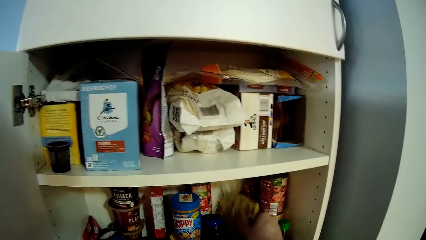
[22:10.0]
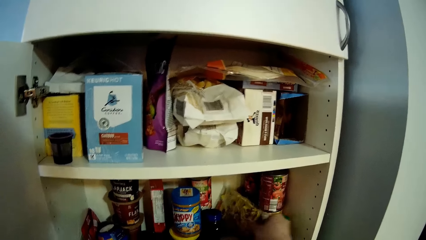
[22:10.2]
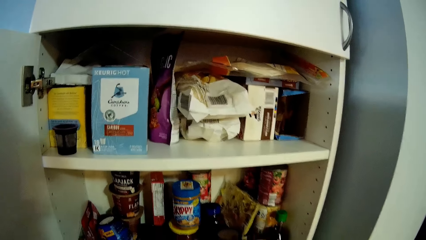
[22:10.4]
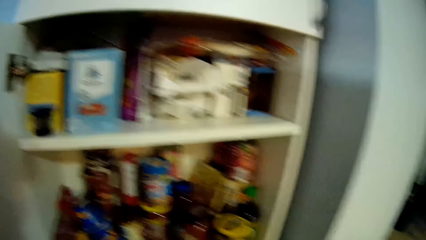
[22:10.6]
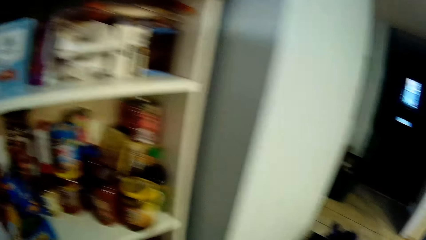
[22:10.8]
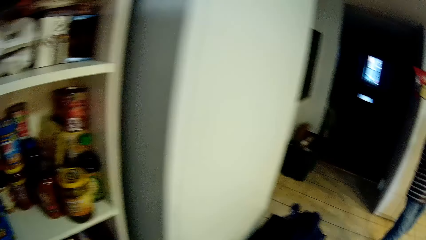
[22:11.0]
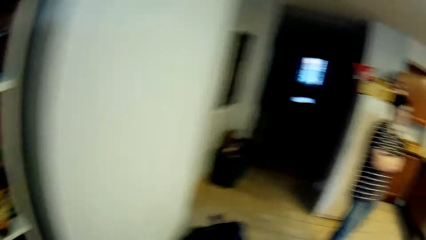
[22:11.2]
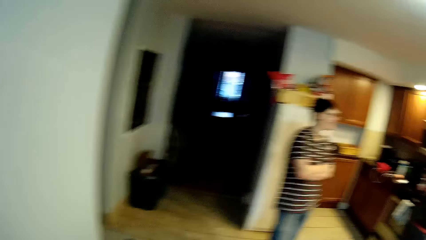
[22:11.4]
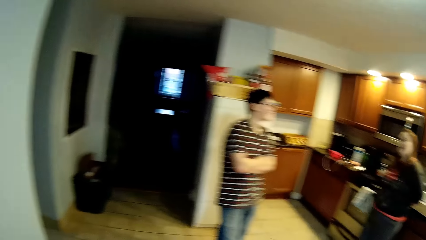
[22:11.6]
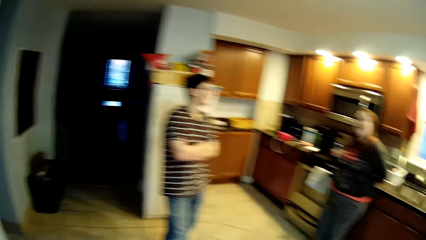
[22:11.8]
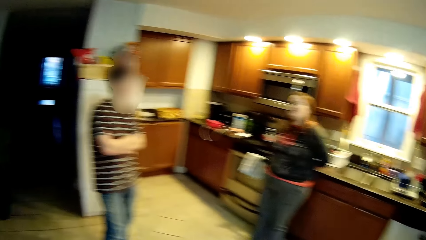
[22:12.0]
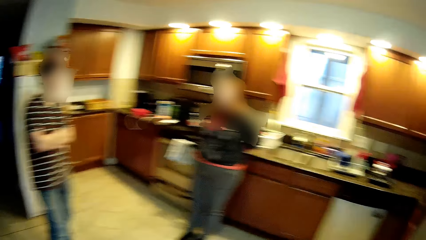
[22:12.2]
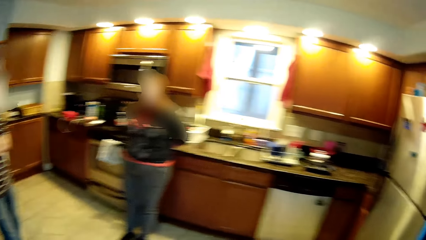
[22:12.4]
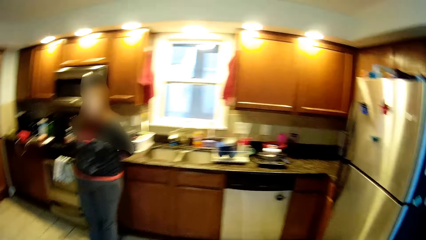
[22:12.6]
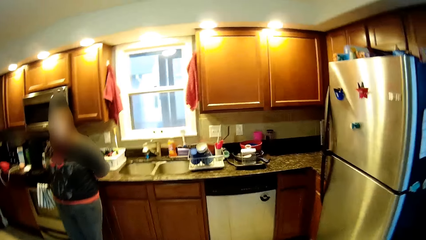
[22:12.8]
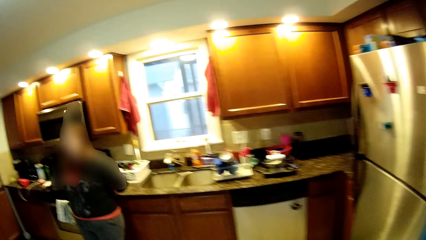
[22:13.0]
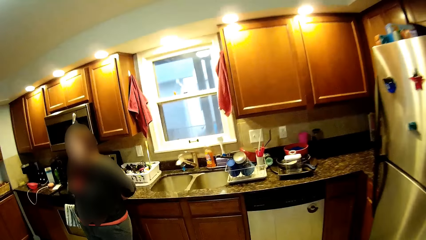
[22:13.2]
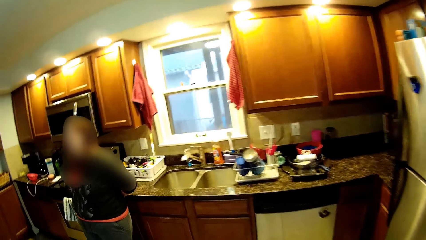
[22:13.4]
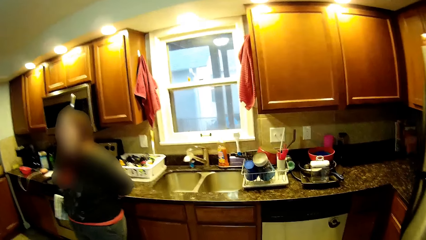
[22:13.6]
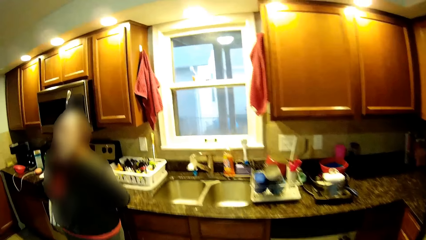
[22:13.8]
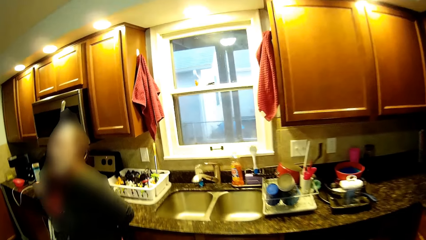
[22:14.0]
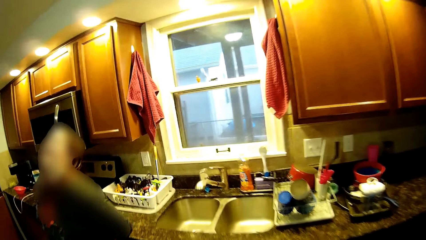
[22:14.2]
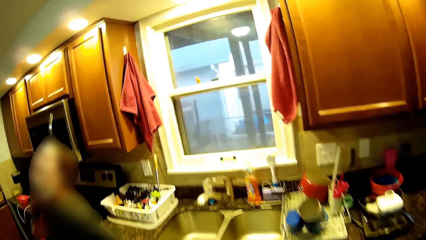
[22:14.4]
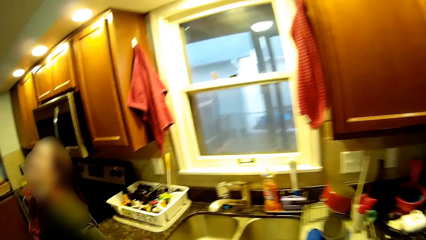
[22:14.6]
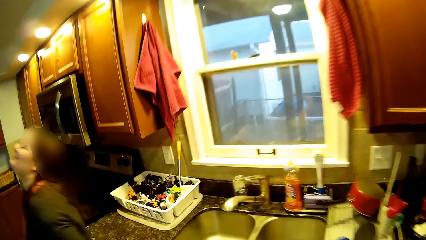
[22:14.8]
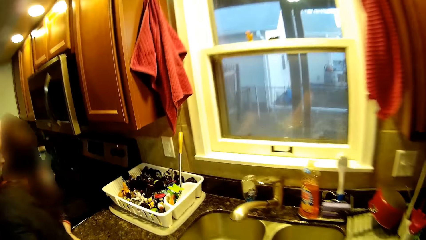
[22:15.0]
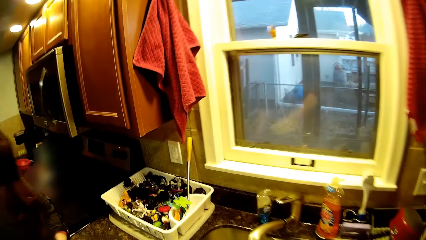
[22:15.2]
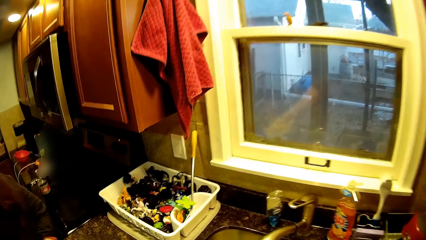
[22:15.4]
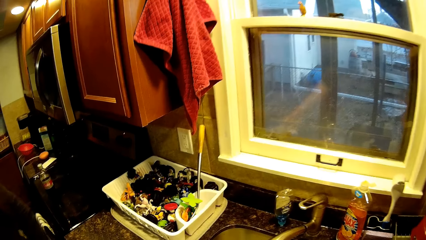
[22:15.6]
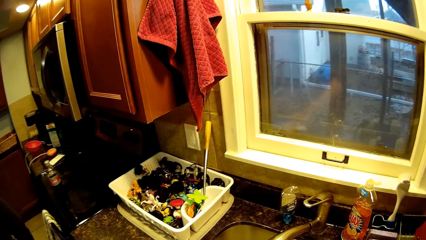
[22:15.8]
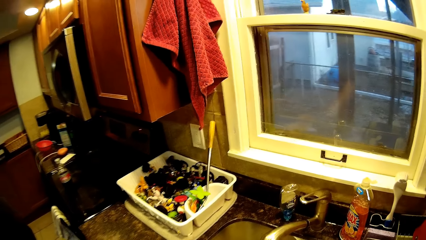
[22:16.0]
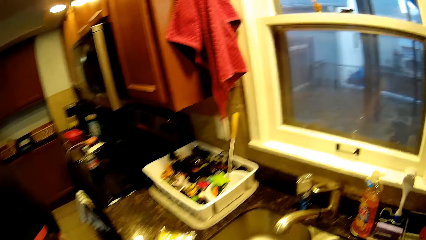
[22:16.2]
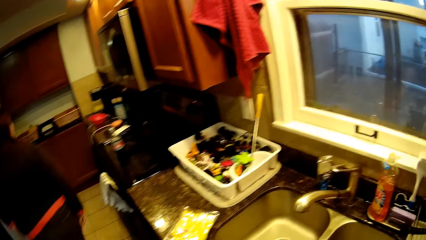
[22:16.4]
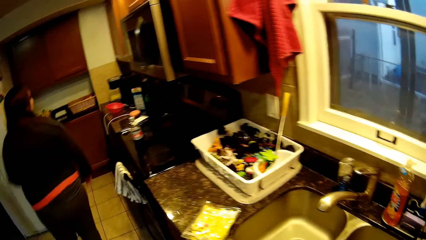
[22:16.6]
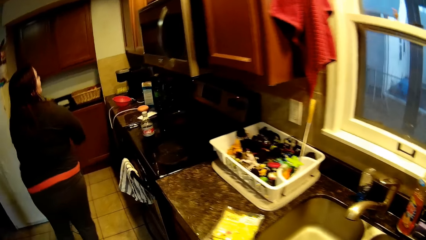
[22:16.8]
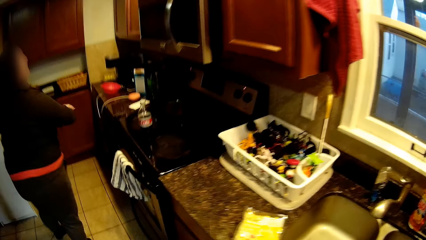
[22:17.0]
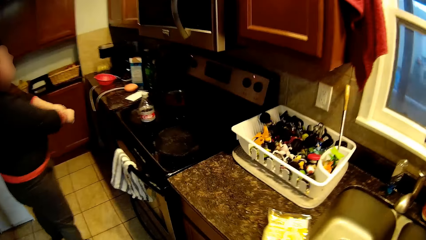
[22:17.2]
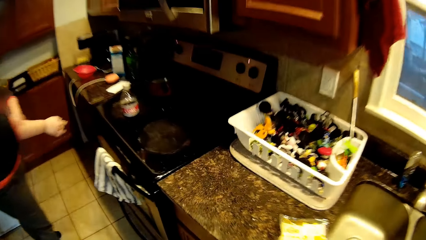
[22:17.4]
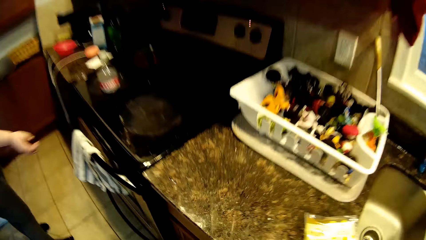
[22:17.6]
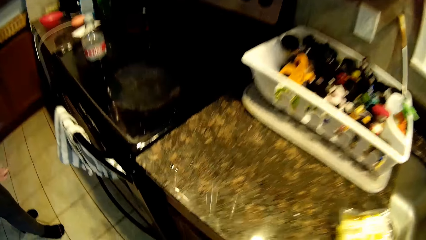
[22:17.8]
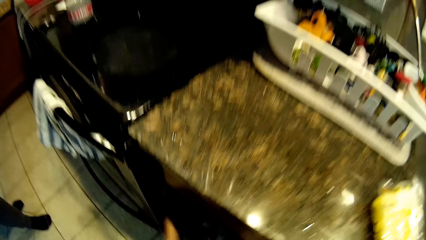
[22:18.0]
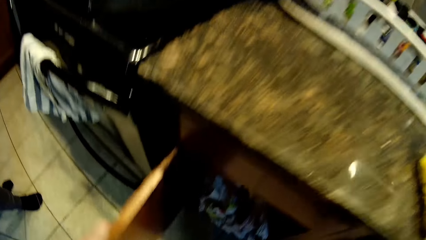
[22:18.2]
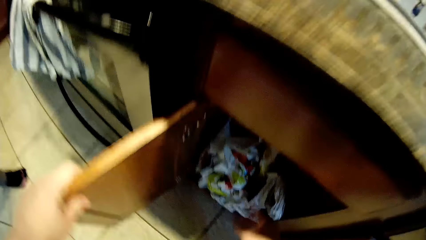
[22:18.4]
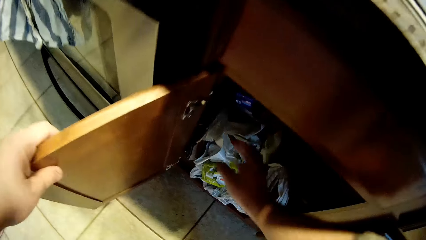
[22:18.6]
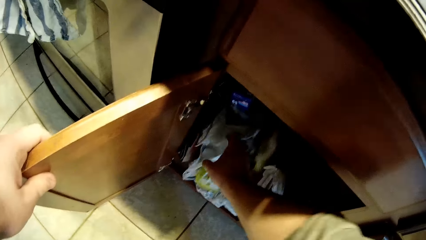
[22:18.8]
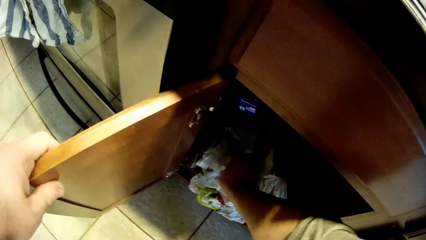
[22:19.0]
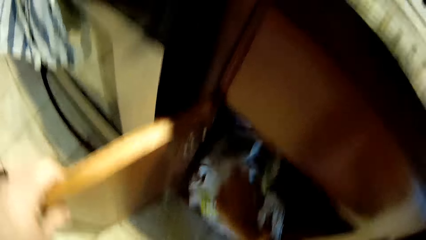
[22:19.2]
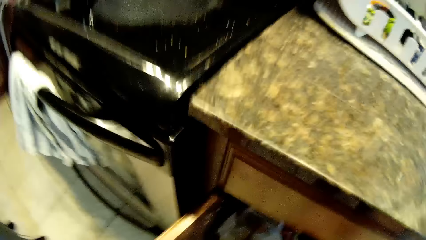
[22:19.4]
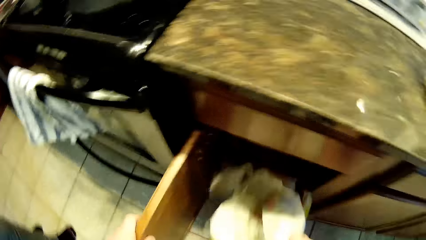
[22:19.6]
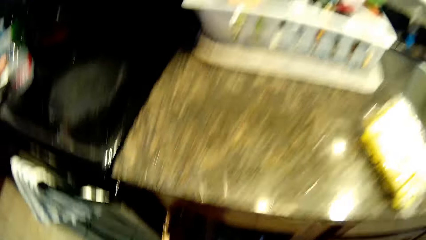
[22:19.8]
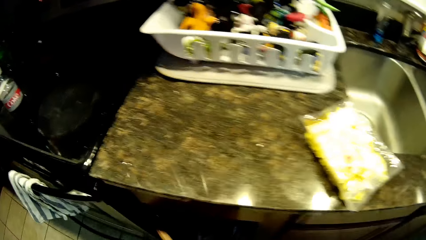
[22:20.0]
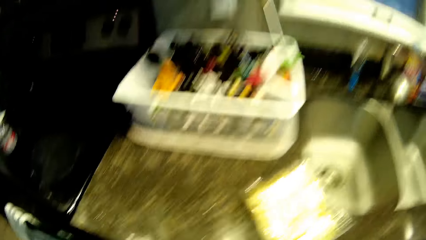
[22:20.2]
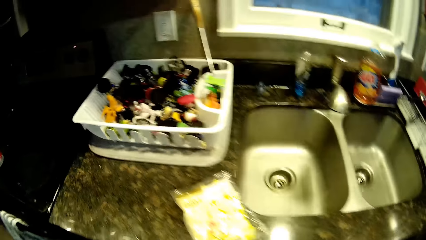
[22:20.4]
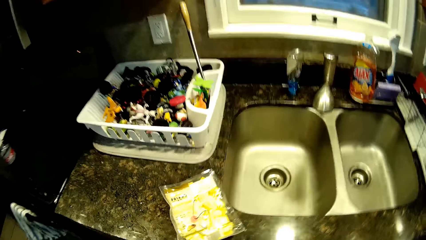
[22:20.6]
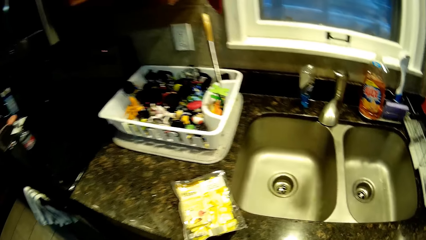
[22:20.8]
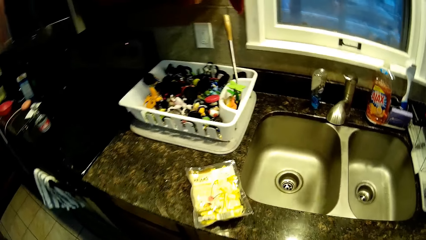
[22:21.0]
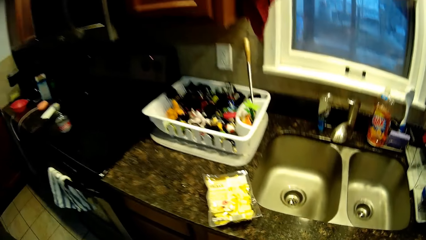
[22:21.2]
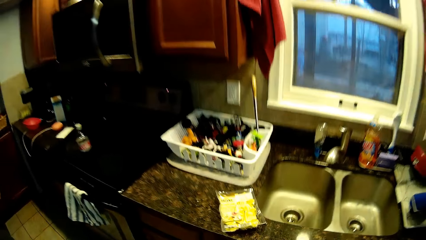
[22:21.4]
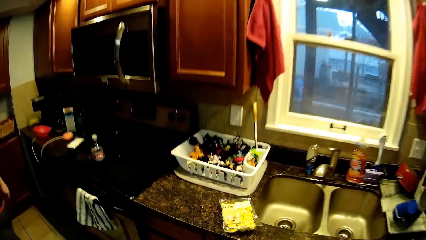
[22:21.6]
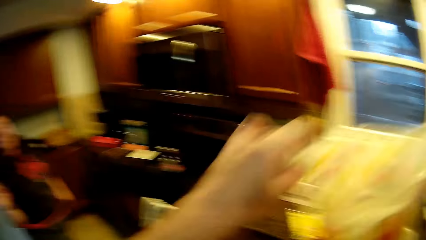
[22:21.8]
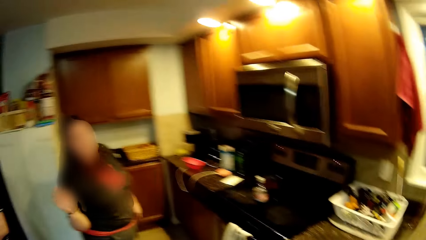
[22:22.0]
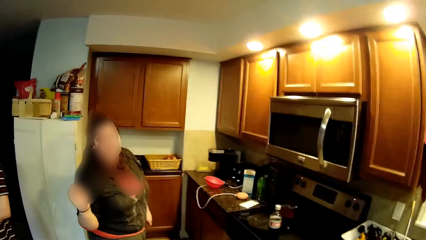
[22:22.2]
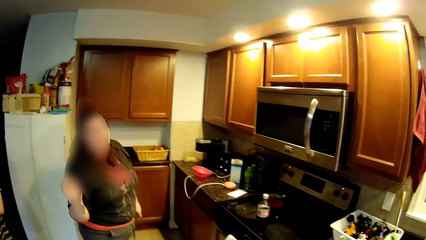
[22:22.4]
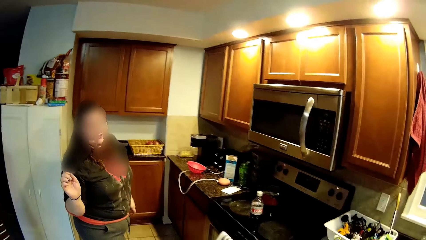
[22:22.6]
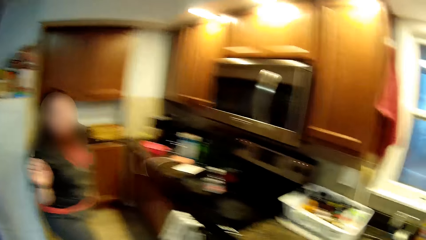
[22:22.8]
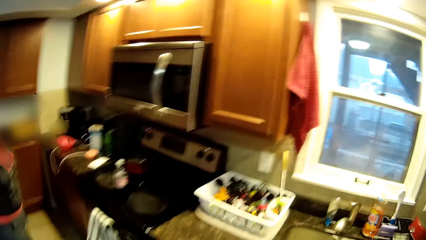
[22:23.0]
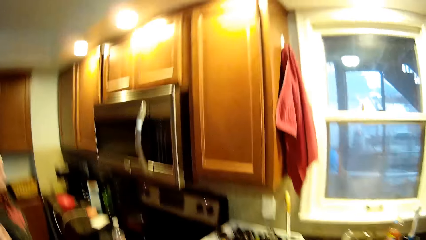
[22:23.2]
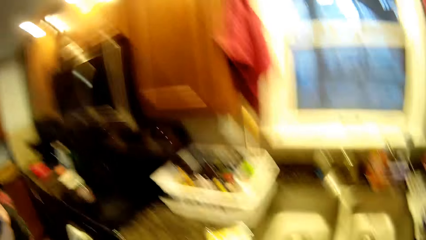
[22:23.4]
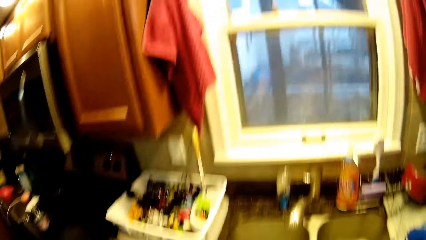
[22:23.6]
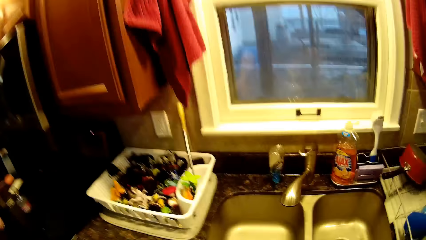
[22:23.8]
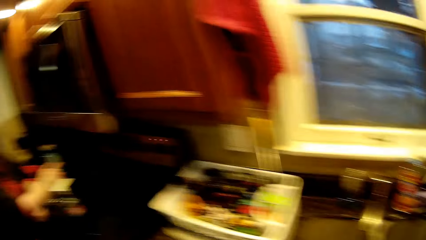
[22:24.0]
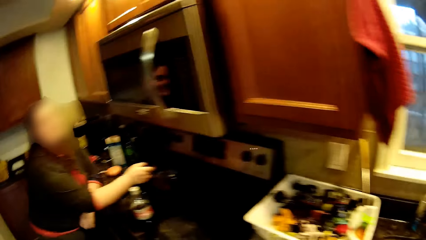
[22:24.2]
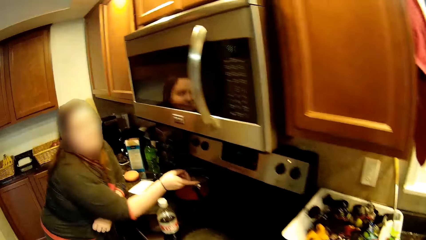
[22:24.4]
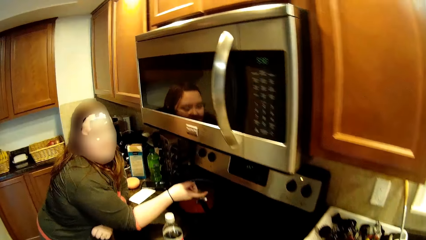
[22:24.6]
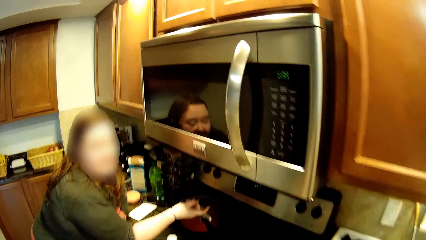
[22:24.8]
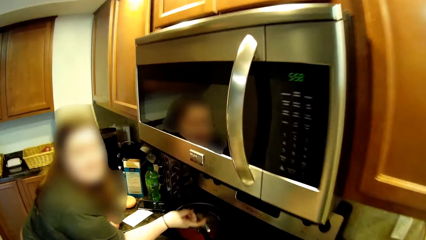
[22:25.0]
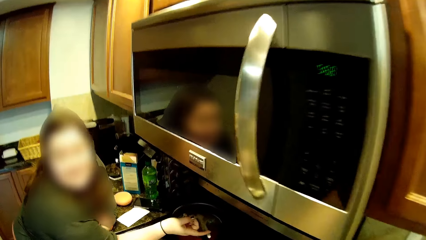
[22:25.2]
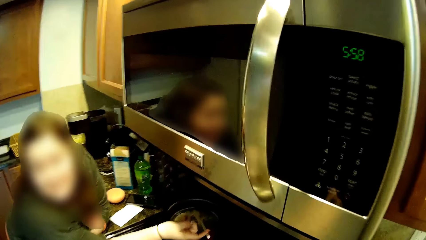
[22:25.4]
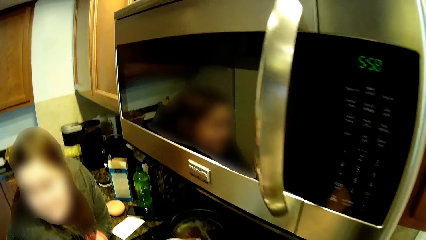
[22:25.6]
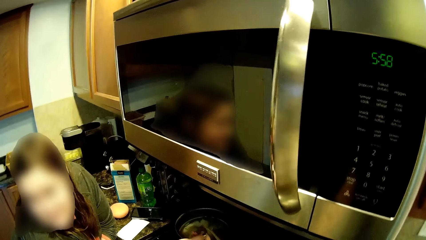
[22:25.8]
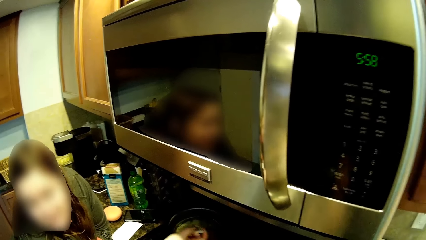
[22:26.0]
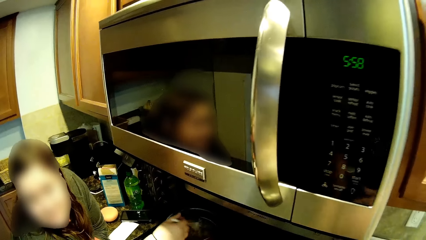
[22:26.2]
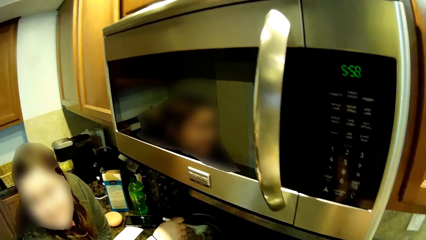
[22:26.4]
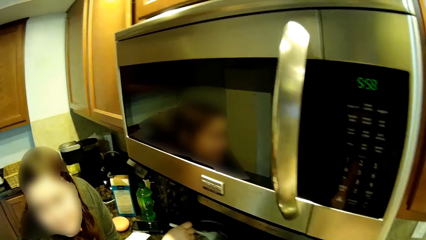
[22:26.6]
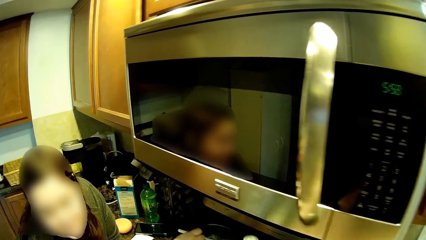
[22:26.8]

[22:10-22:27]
The camera wearer puts the packet in a cupboard. They turn to the side and walk around. A man stands against the counter top. The camera wearer walks around. They put the packet on the sink top. The man walks around. A woman pulls a sleeve. The camera wearer walks around. They open a cabinet. They pick a plastic bag from the cabinet. They close the cabinet. They move around. They sift the plastic bag. The man leans on the counter top. The woman points a finger. The camera wearer moves around.
